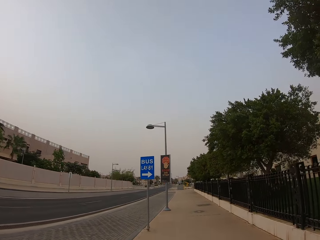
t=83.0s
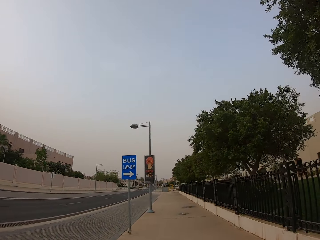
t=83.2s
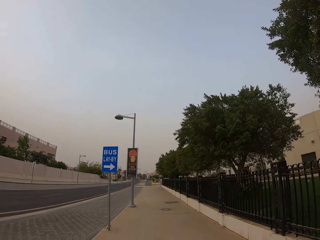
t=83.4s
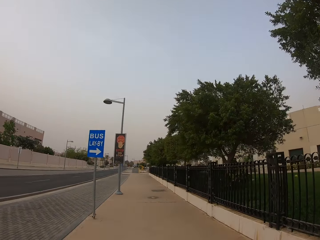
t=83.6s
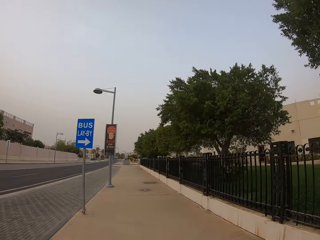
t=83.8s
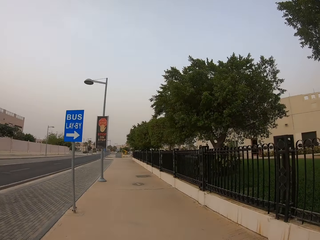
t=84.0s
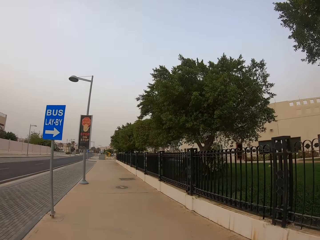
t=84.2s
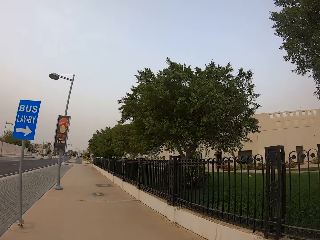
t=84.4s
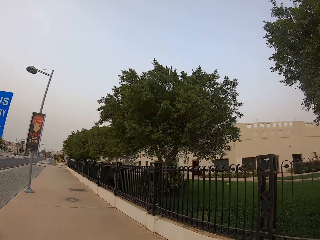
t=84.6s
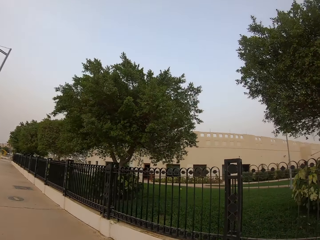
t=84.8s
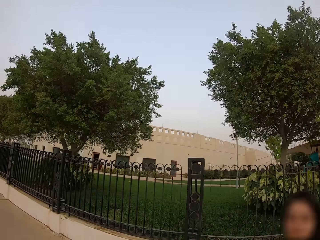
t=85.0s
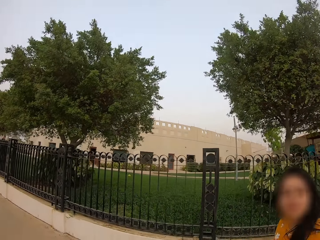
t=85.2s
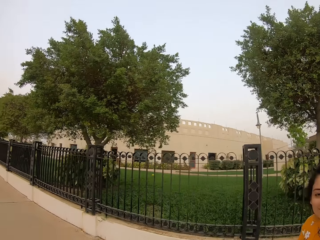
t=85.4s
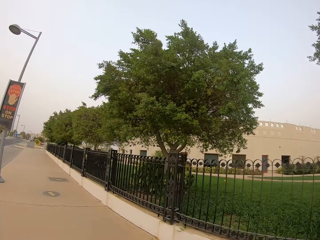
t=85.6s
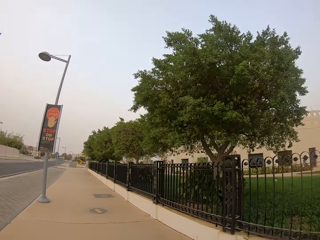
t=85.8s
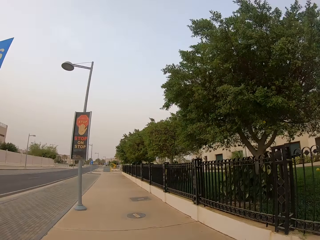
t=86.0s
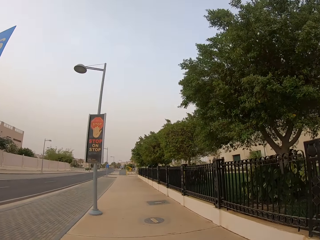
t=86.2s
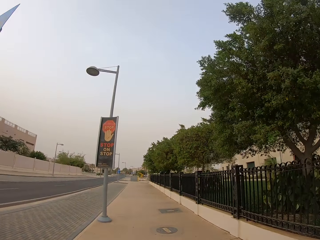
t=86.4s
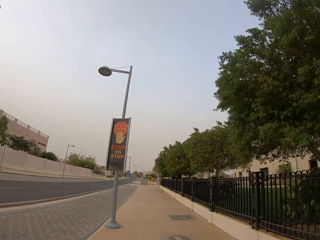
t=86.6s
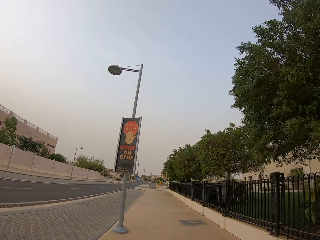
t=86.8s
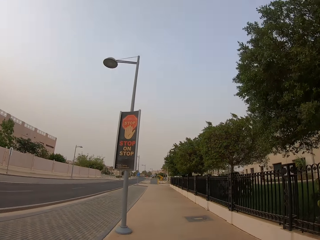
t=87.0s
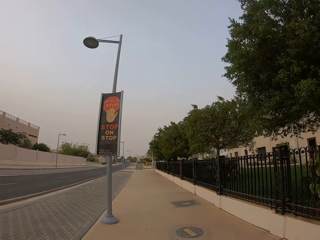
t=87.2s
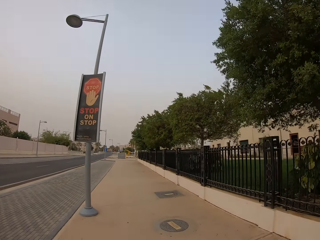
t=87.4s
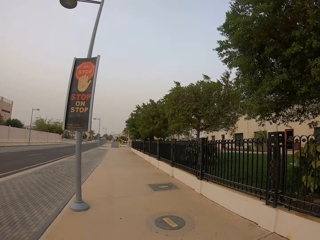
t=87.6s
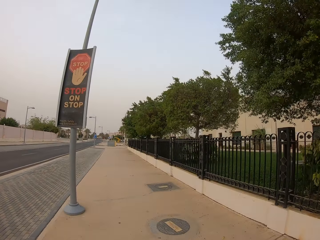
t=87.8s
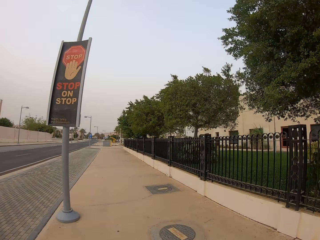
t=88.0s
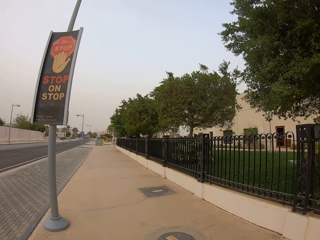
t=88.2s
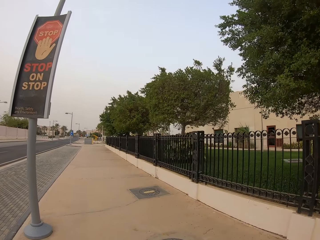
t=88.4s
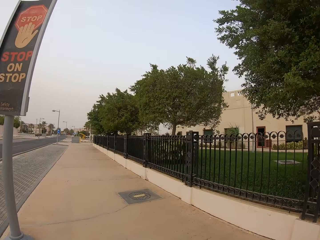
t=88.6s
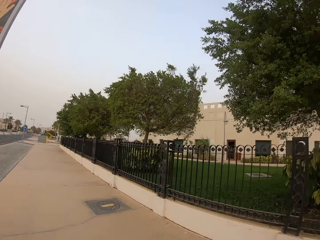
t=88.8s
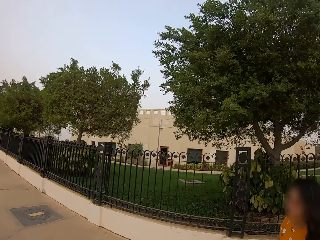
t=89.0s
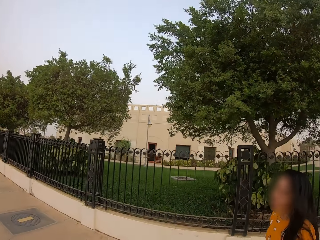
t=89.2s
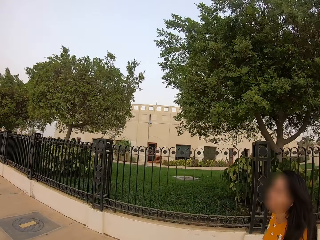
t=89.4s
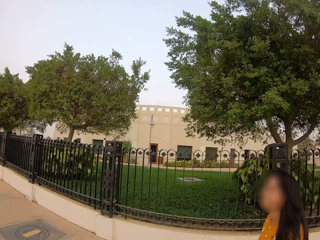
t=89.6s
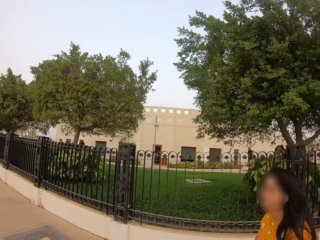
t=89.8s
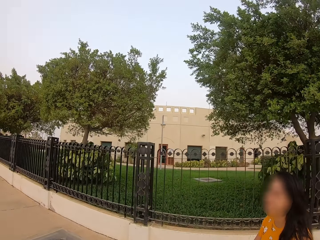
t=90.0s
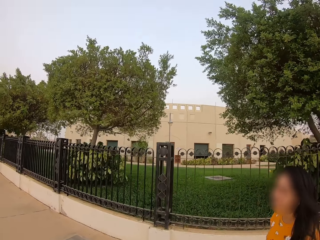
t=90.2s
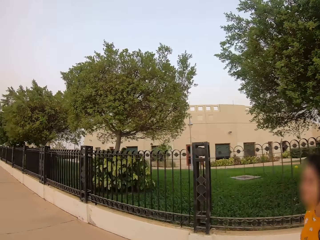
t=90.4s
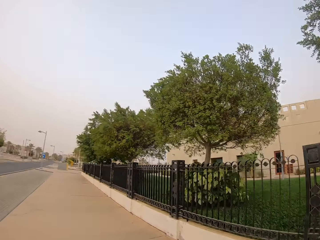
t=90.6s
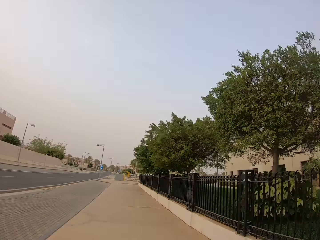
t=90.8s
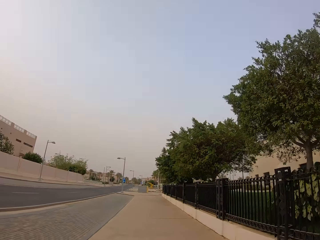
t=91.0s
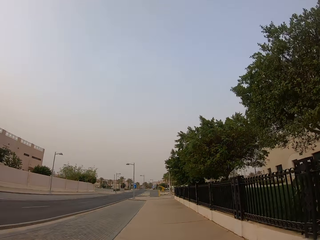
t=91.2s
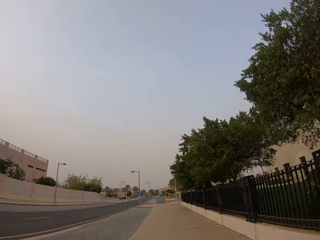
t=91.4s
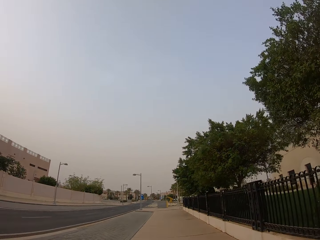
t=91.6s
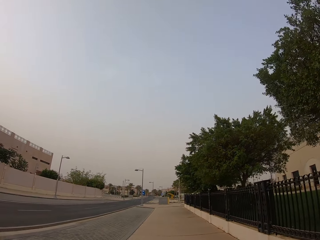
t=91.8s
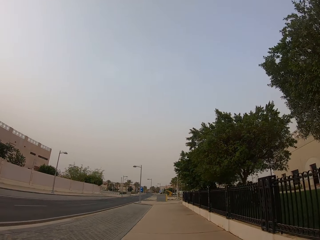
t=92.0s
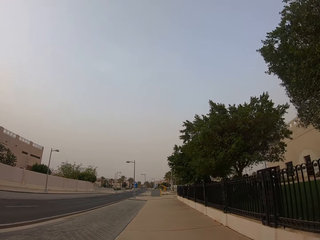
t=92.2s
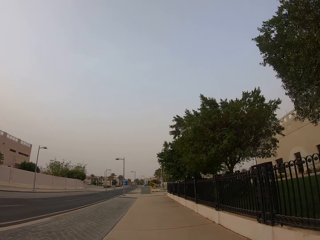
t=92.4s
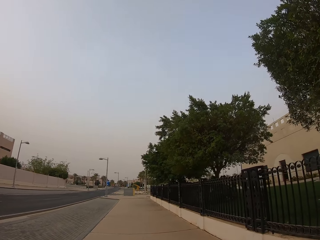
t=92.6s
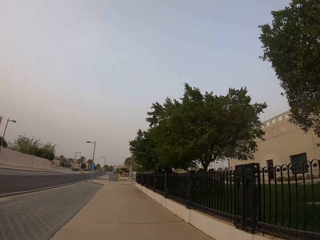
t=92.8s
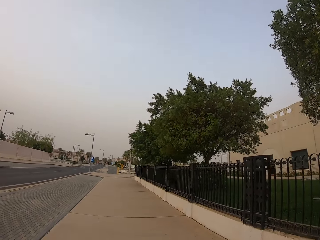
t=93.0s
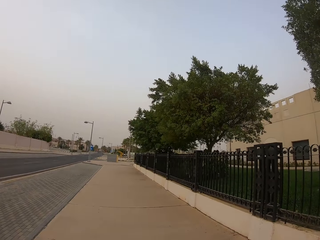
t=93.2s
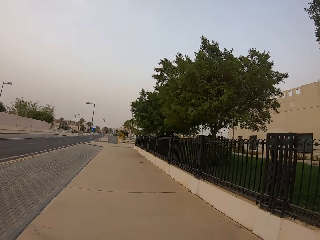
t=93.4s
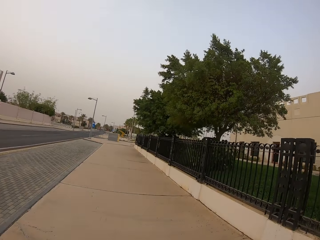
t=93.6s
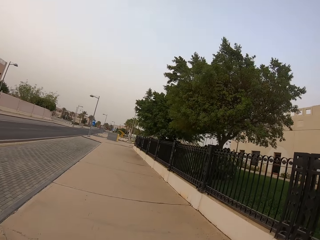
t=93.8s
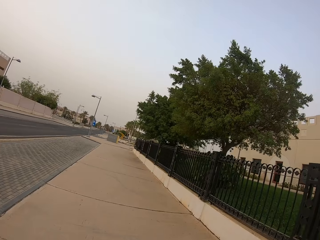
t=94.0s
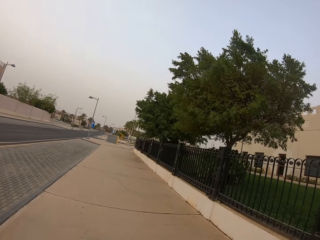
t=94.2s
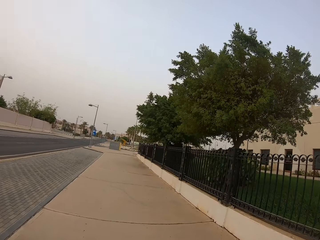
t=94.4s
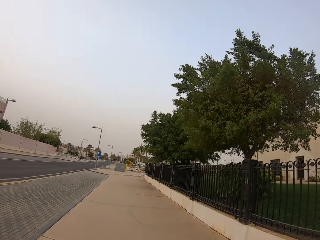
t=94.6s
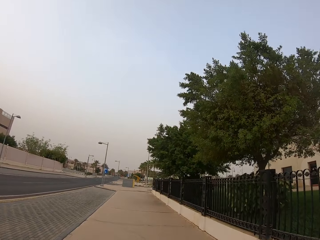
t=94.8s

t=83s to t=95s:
The camera wearer looks at the bus lay-by. They walk beside a lady. They walk along the fence. They look at the lady.

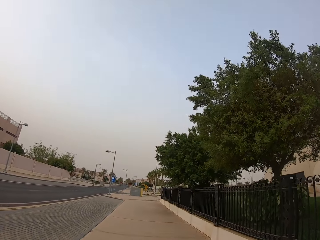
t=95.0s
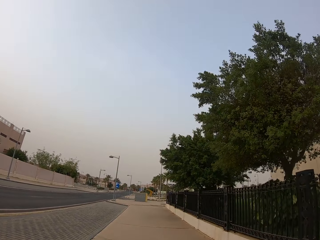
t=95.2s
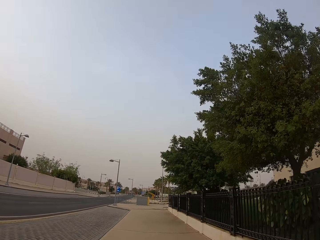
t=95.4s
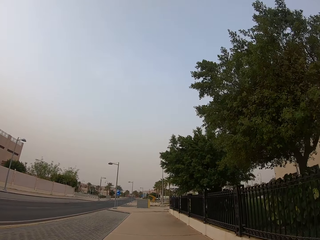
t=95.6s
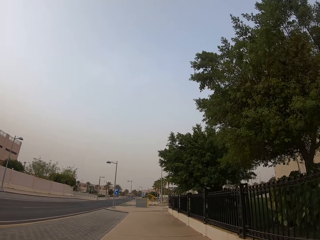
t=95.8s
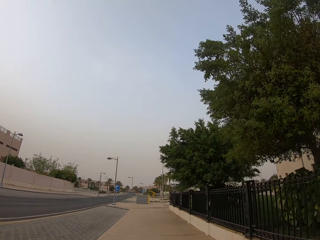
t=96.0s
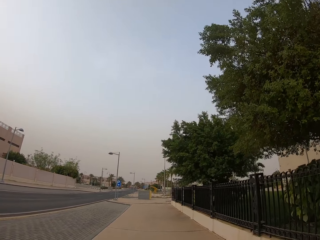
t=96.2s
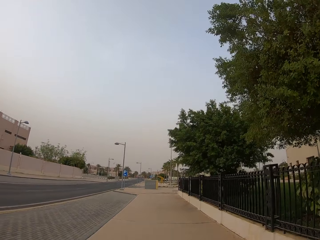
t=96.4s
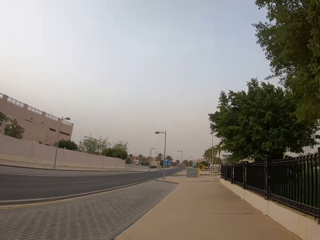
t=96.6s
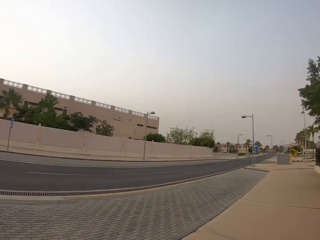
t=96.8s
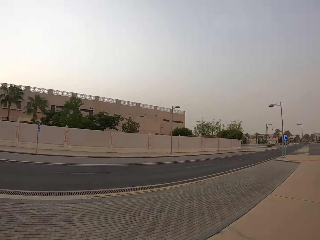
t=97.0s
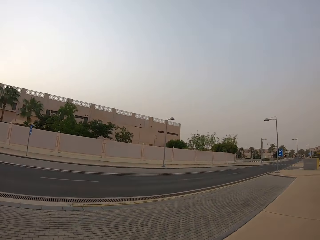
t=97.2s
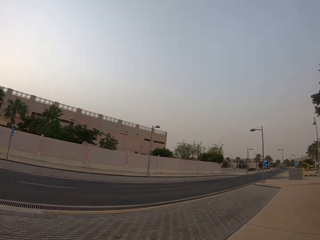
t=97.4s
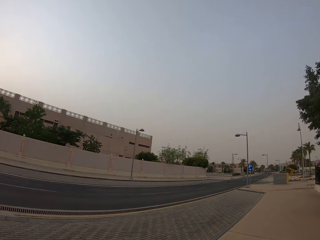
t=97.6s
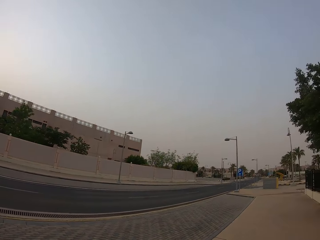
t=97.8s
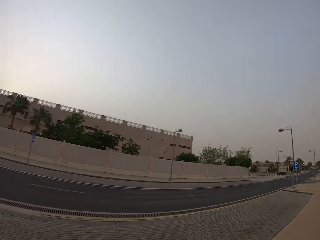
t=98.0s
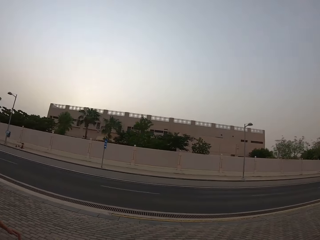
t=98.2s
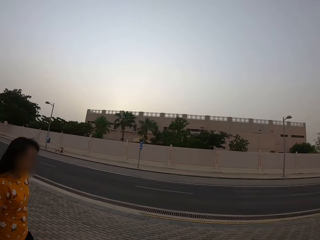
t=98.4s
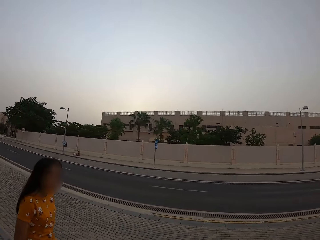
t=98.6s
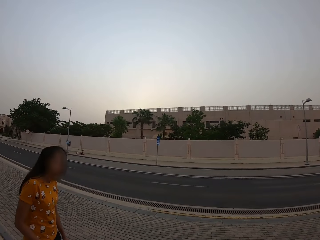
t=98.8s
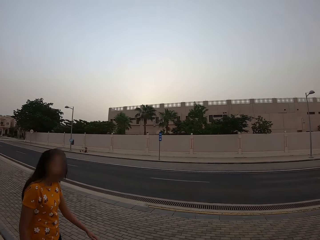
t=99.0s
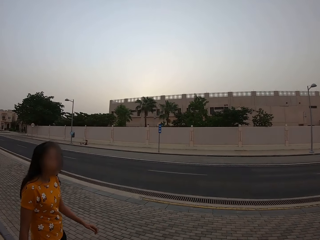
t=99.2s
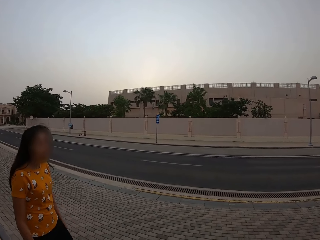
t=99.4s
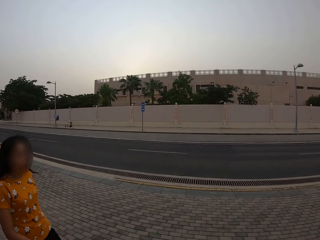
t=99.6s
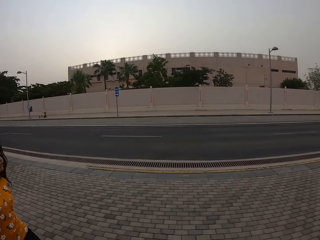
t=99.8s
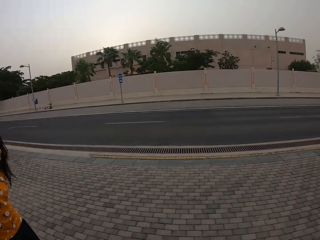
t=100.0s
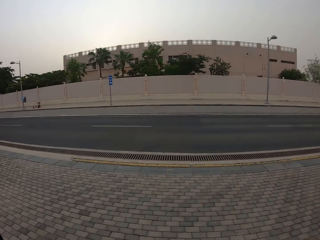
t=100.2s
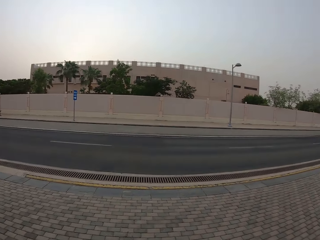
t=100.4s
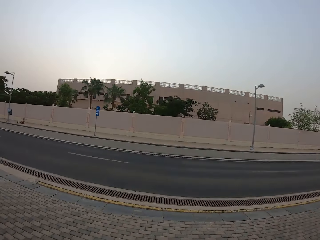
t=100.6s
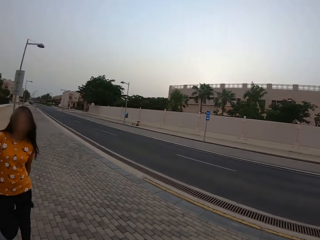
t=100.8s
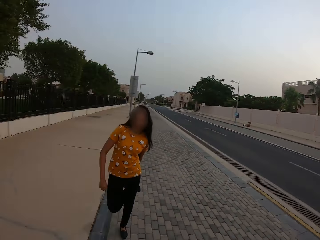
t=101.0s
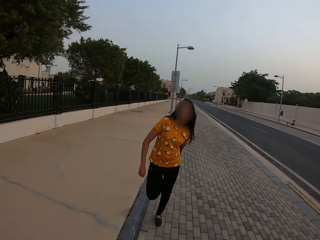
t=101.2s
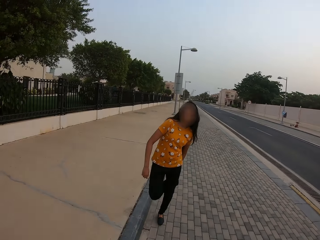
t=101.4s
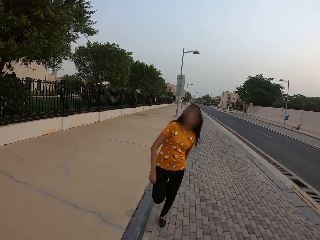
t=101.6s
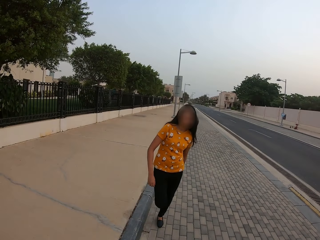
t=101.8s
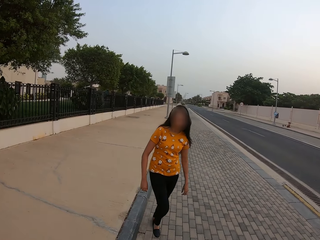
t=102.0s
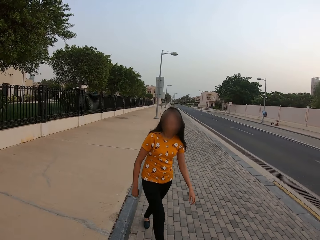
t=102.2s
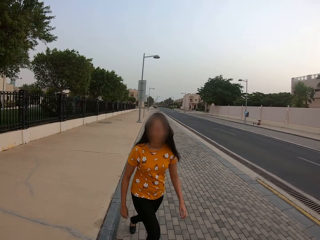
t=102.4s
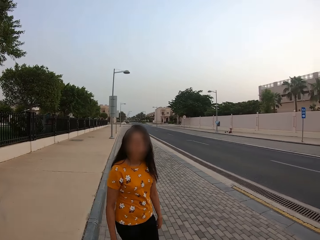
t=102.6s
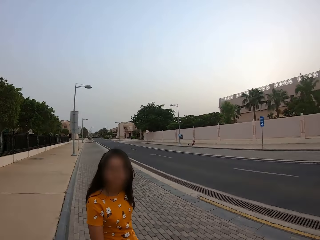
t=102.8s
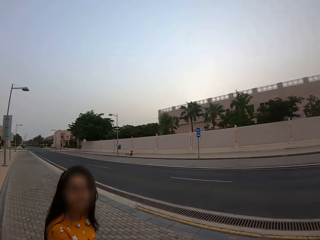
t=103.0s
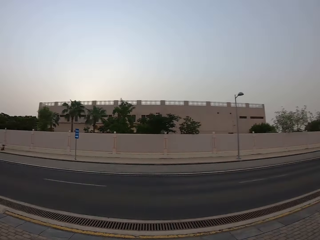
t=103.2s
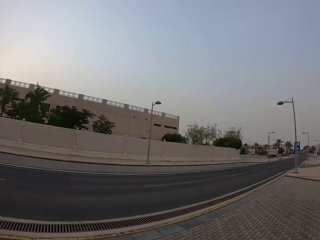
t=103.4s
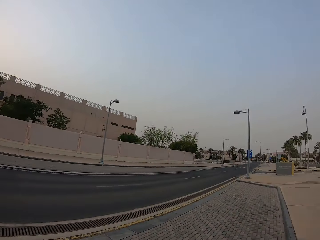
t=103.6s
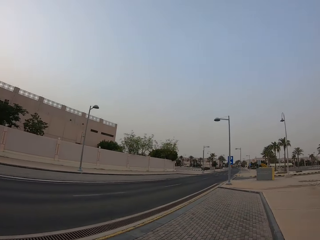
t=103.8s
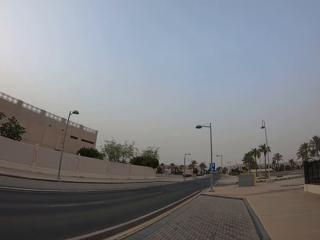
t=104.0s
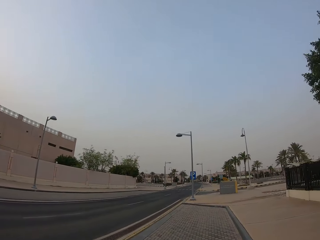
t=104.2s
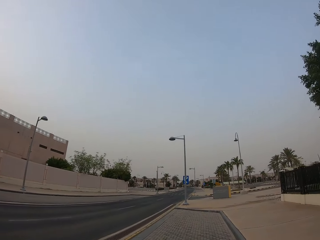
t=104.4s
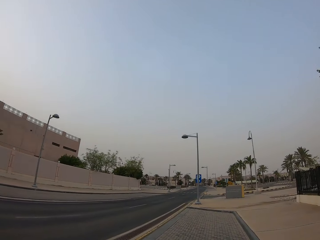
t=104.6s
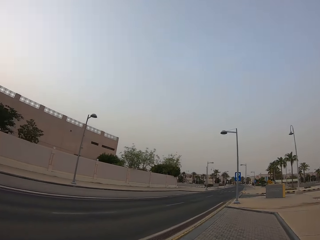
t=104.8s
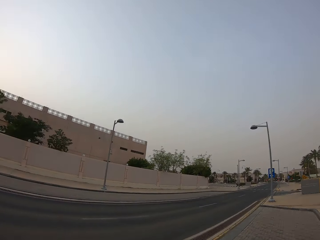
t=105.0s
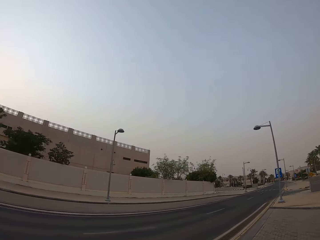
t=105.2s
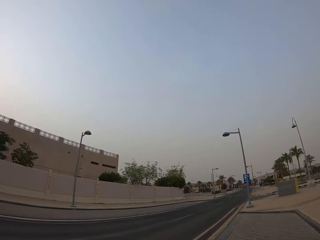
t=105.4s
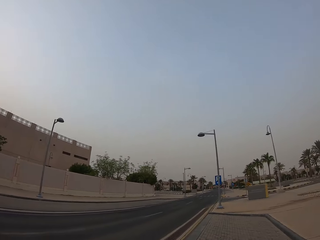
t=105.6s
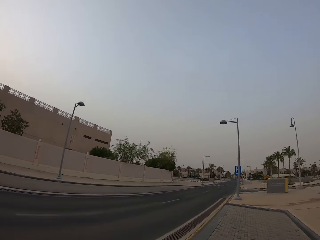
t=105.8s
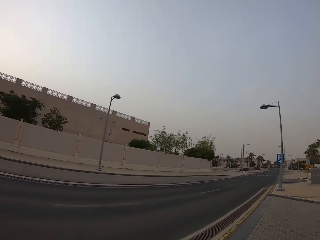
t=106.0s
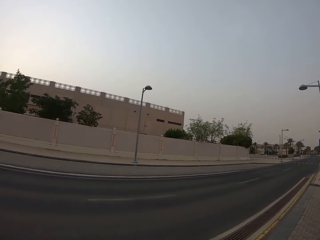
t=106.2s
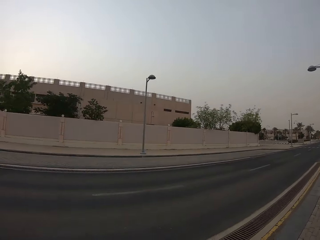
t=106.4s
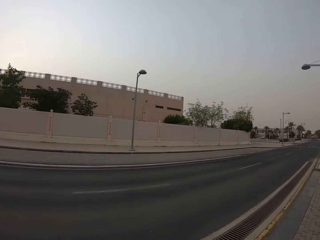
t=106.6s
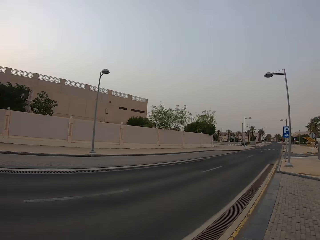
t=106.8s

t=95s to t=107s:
The camera wearer looks on the bus stop. They look at a lady. The lady walks, holds her right leg with her left hand, and walks on the bus stop.
